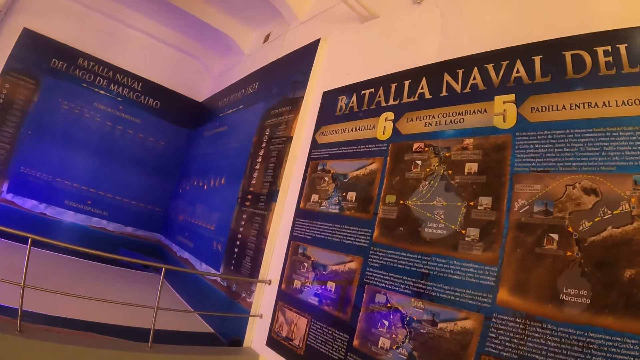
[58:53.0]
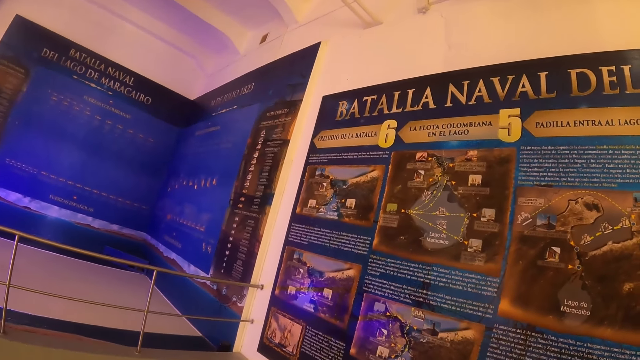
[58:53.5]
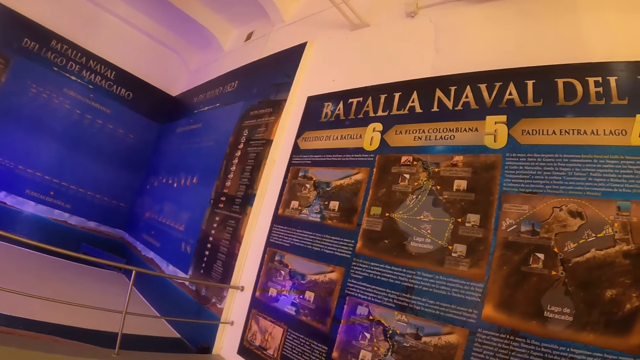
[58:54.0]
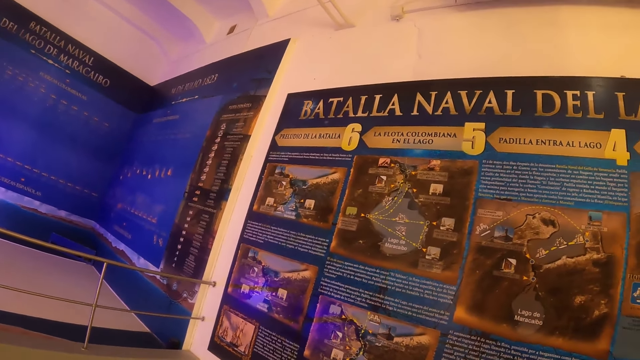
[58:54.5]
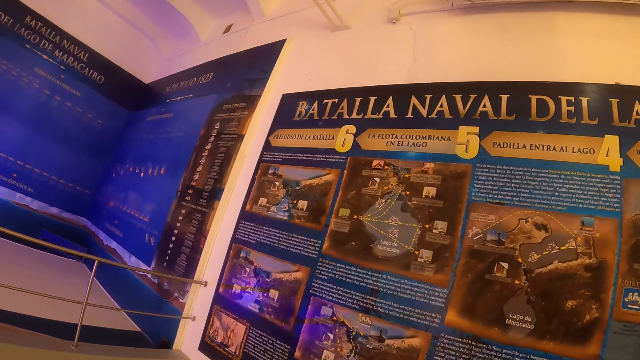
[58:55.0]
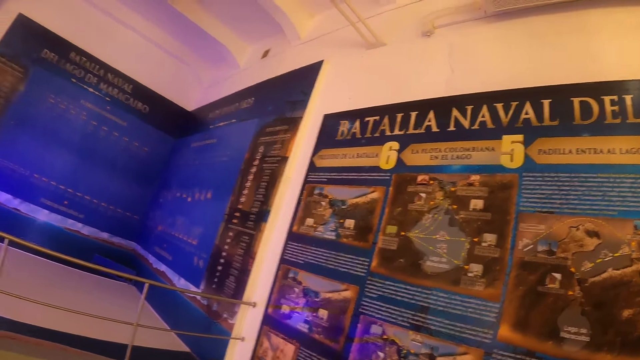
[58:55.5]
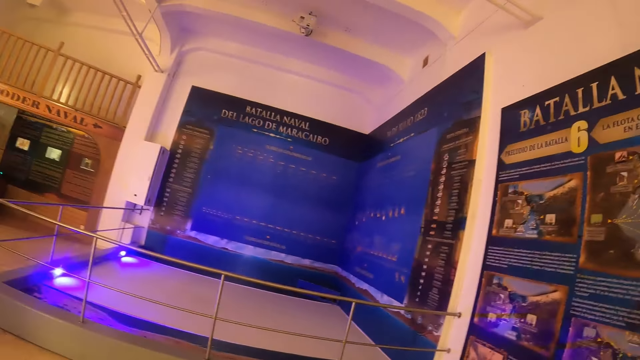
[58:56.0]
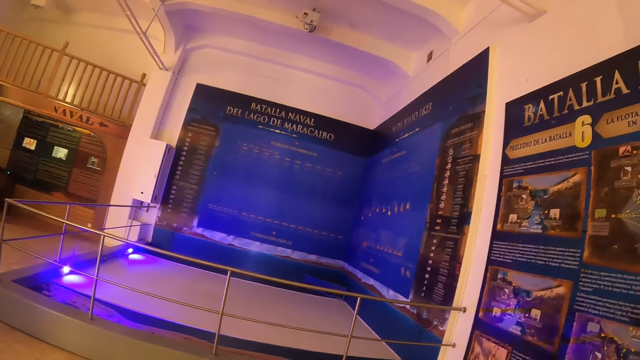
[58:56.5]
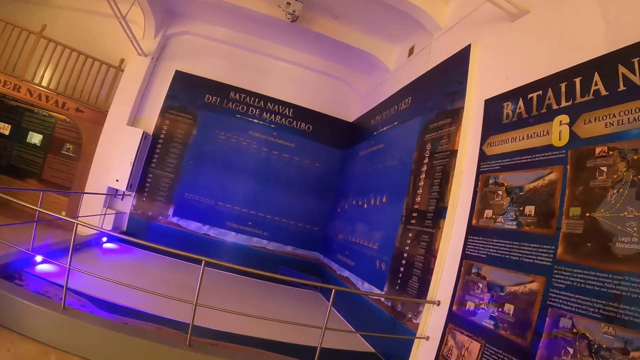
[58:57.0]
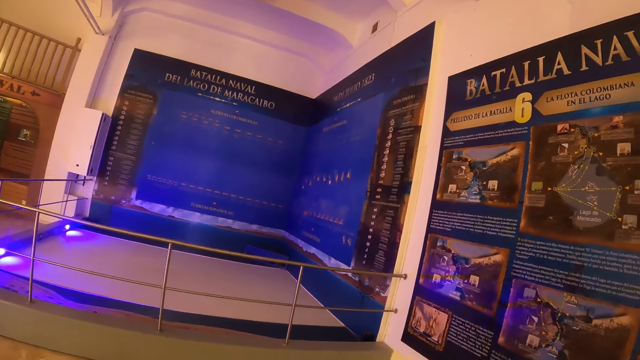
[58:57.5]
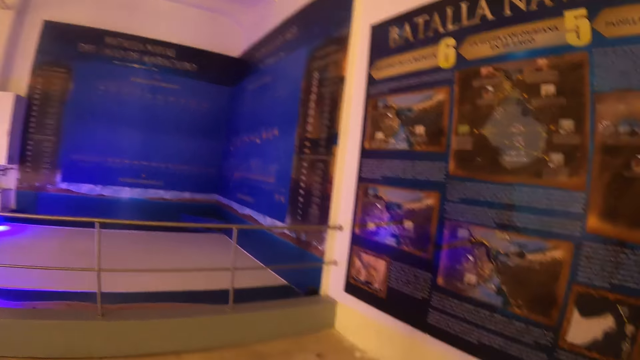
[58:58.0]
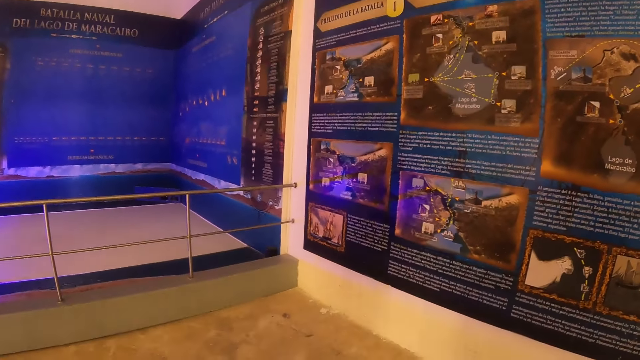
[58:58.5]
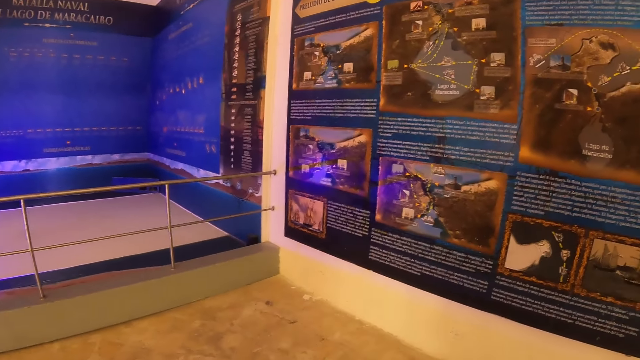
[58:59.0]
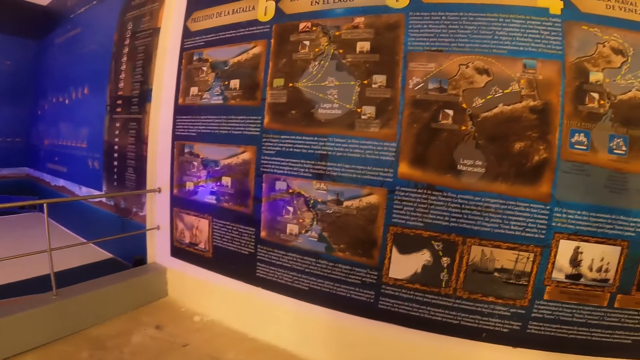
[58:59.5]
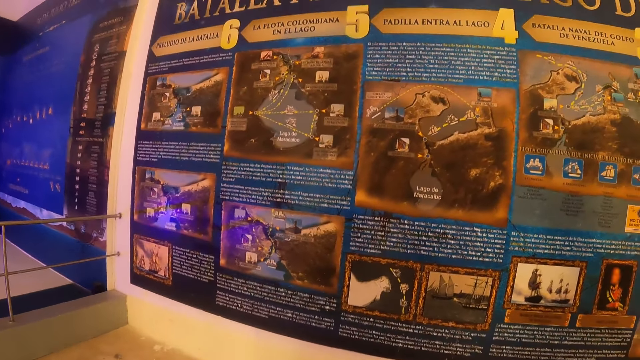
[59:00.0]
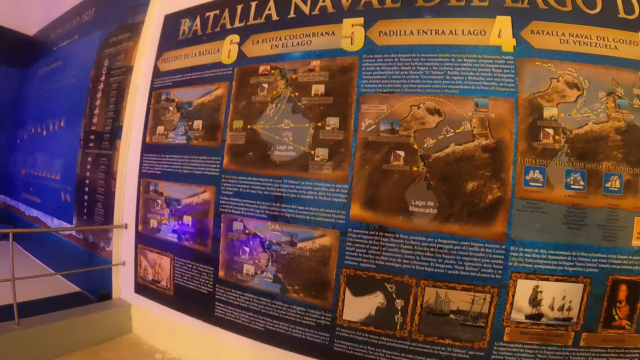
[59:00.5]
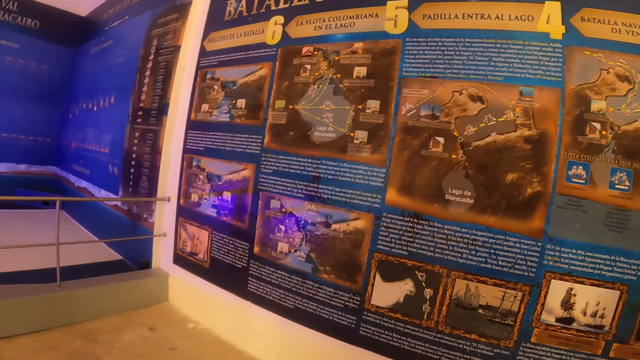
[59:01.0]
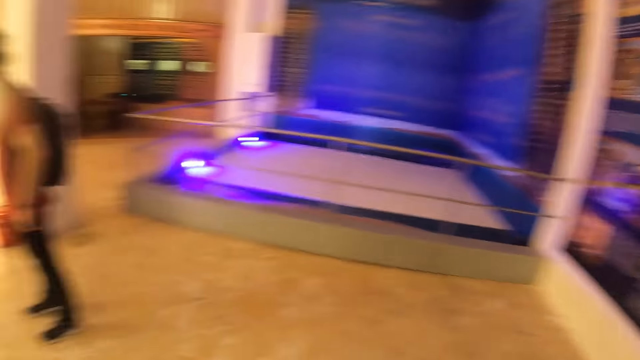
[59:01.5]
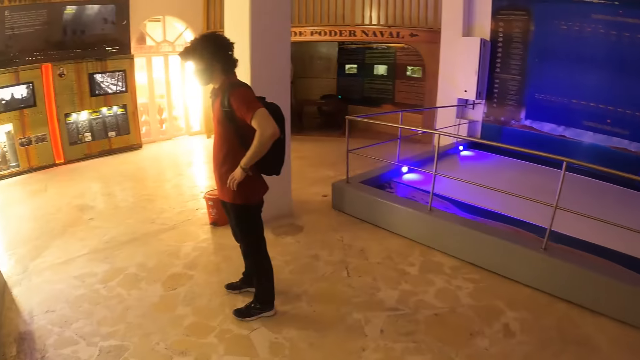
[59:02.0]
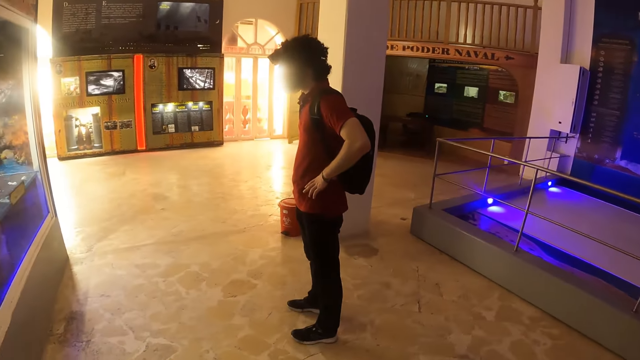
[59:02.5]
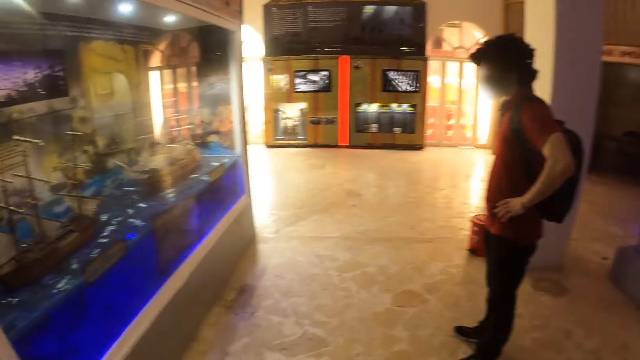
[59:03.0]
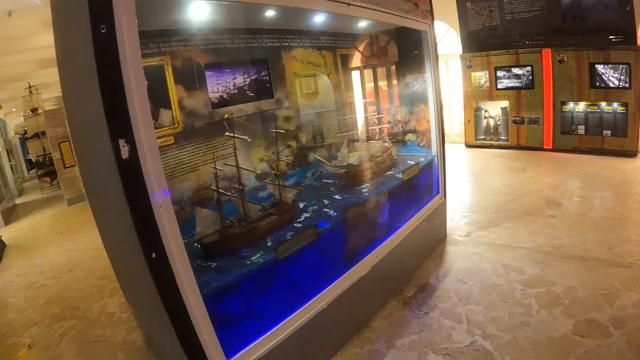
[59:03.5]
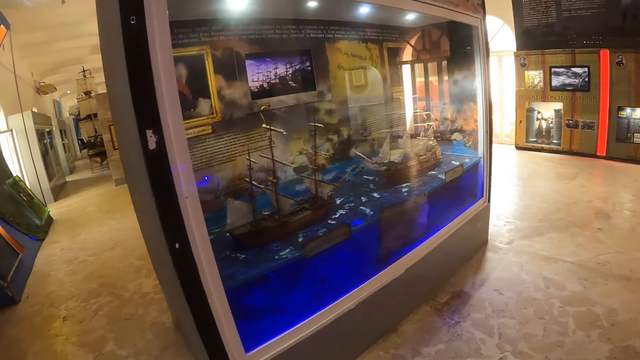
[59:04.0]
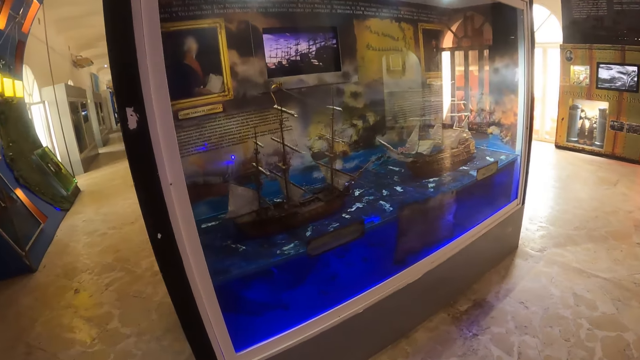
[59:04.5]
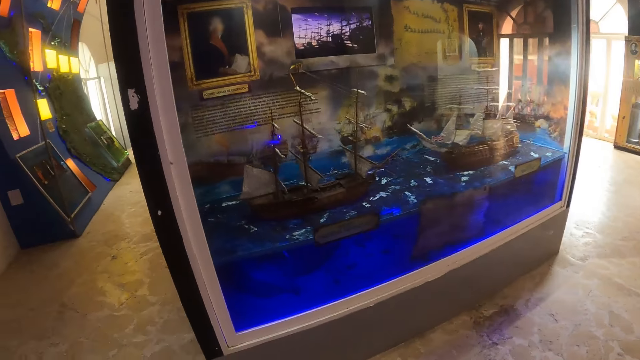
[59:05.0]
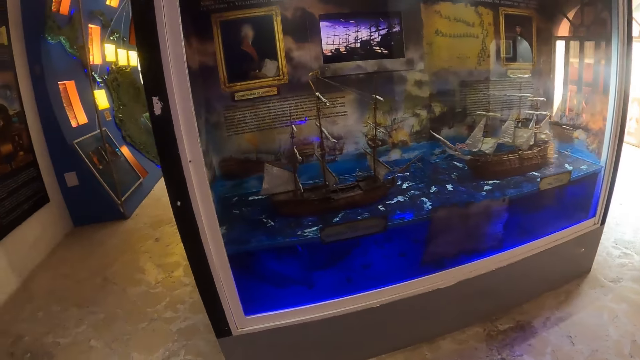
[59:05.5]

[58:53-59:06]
The camera wearer looks at the displayed articles on the wall. They look around.

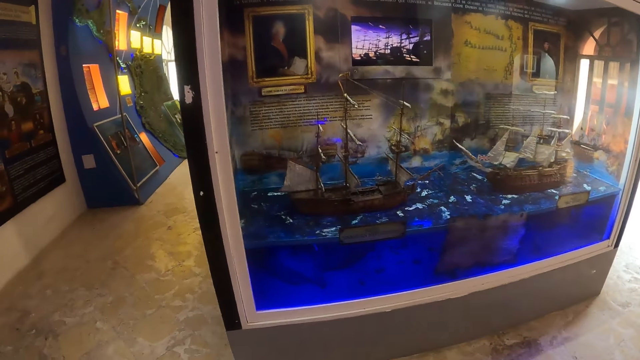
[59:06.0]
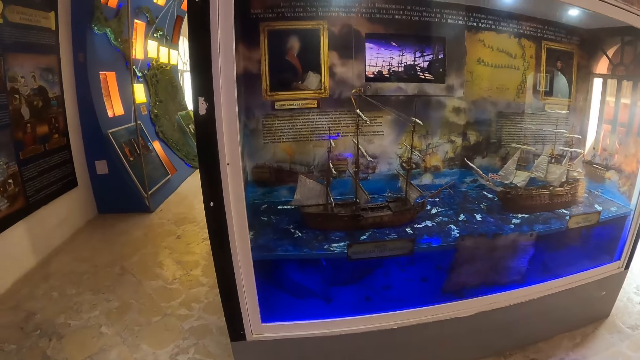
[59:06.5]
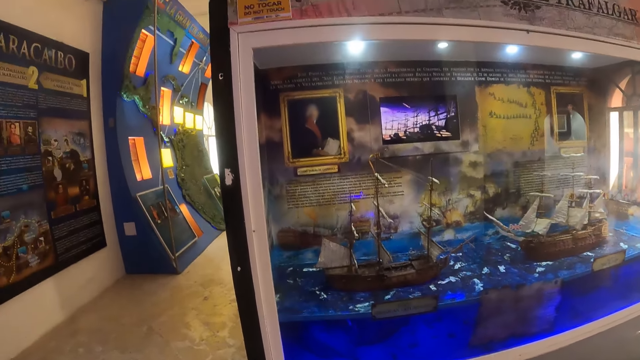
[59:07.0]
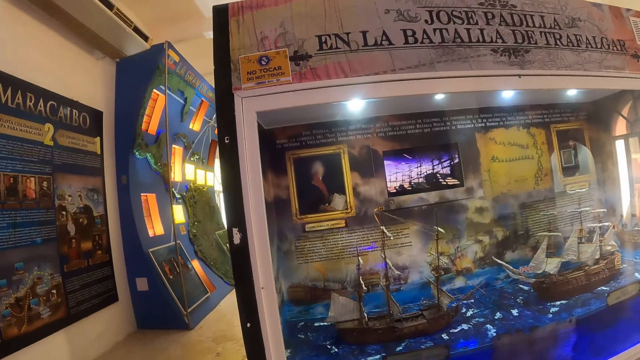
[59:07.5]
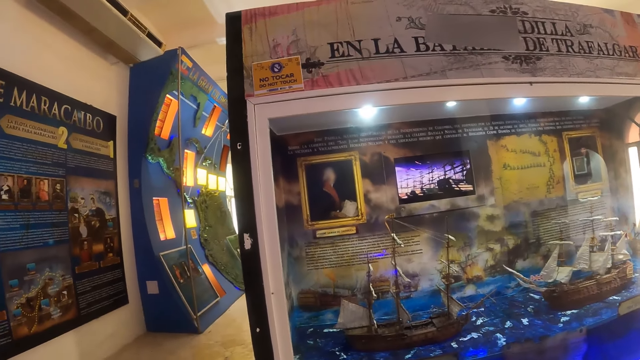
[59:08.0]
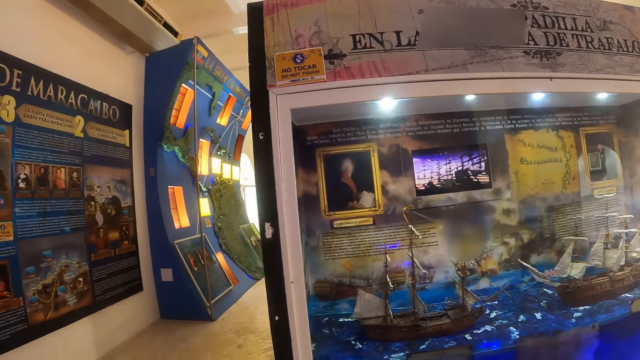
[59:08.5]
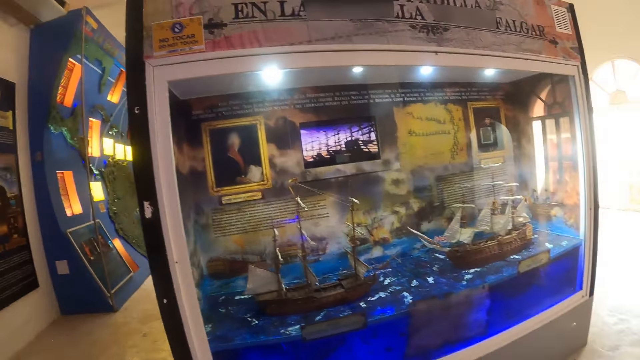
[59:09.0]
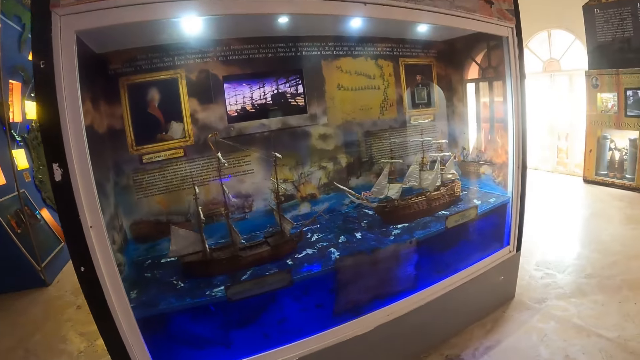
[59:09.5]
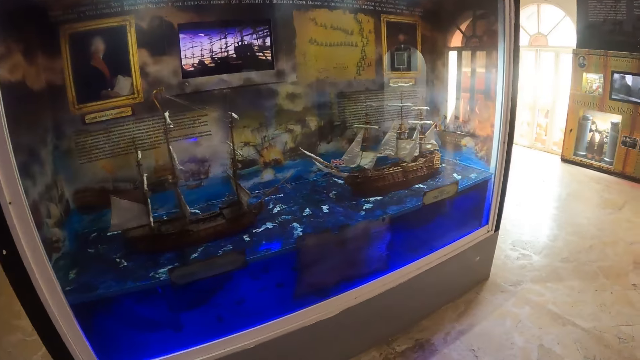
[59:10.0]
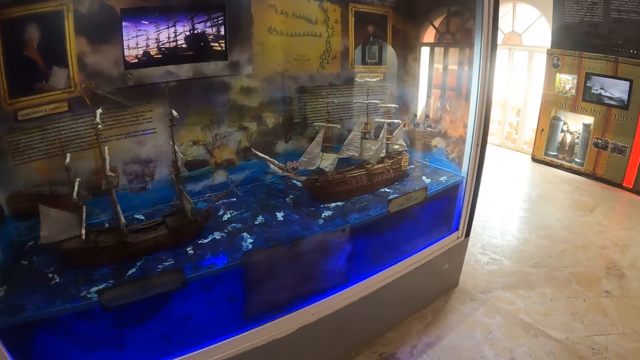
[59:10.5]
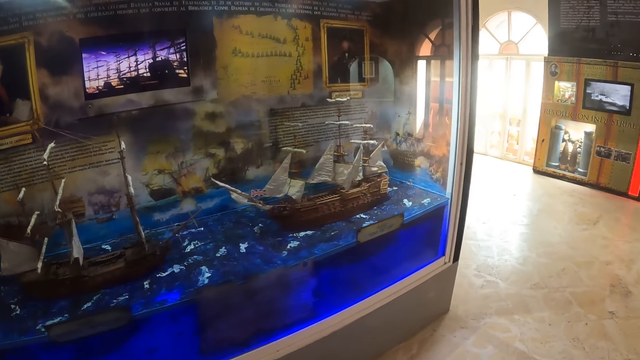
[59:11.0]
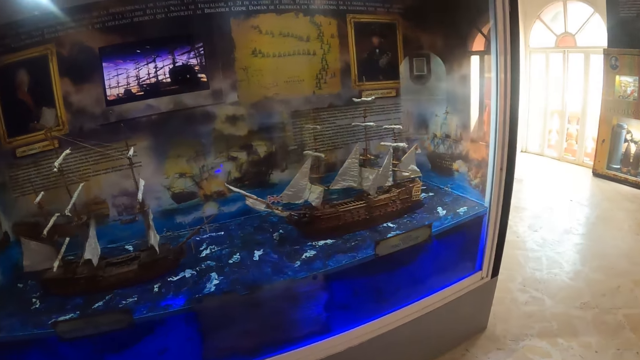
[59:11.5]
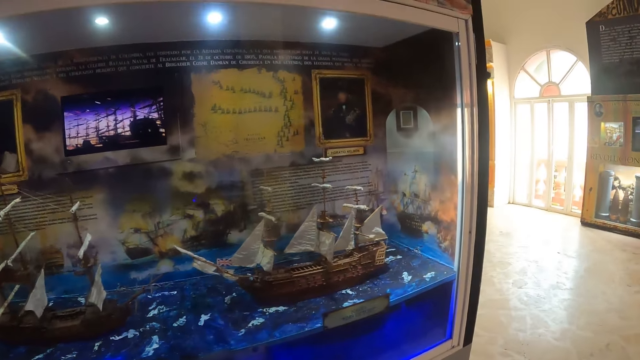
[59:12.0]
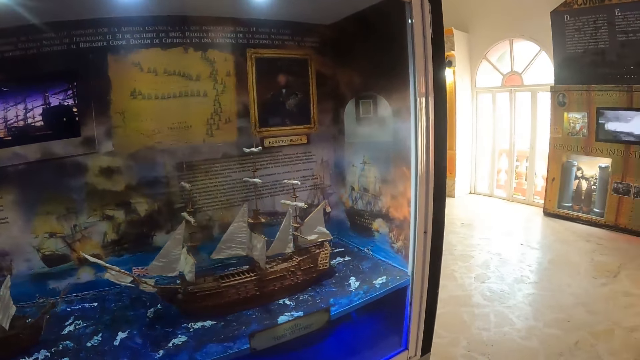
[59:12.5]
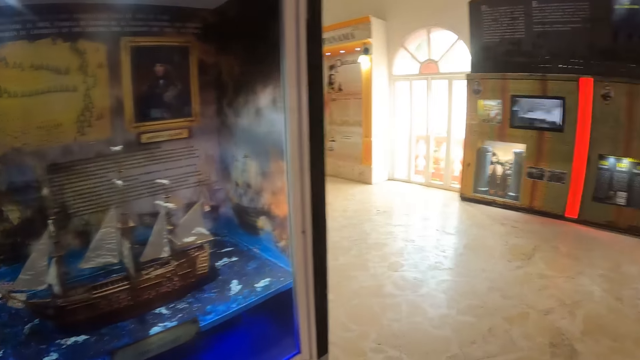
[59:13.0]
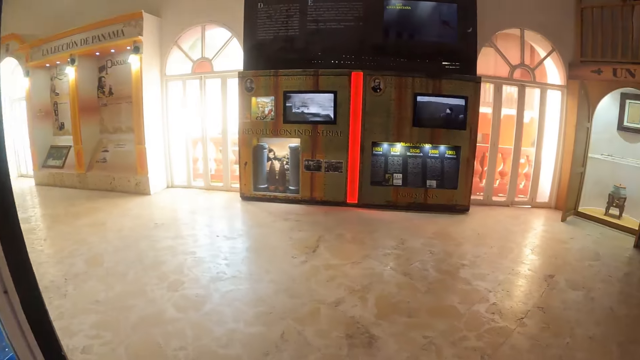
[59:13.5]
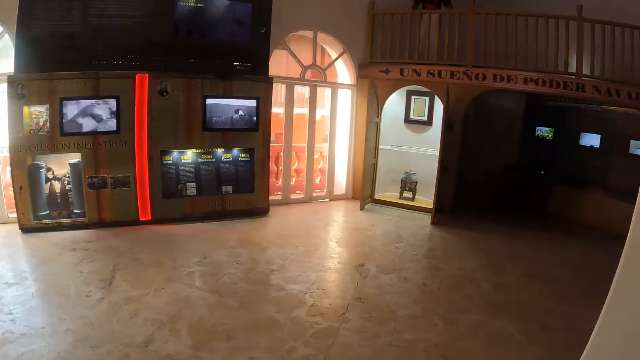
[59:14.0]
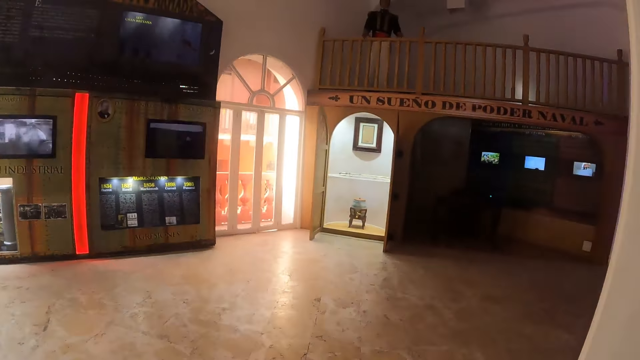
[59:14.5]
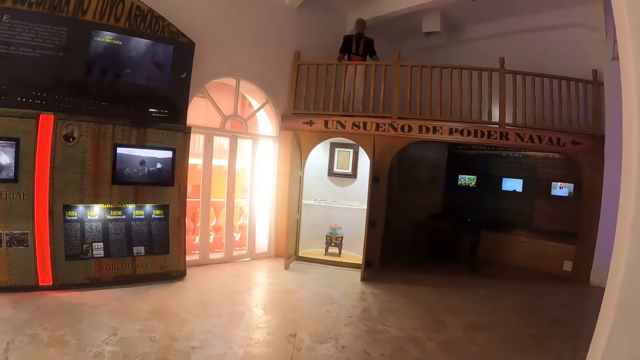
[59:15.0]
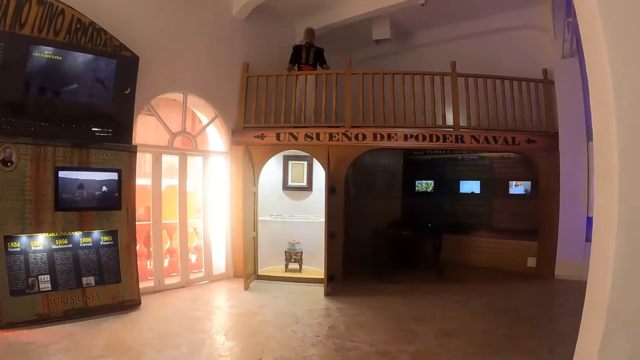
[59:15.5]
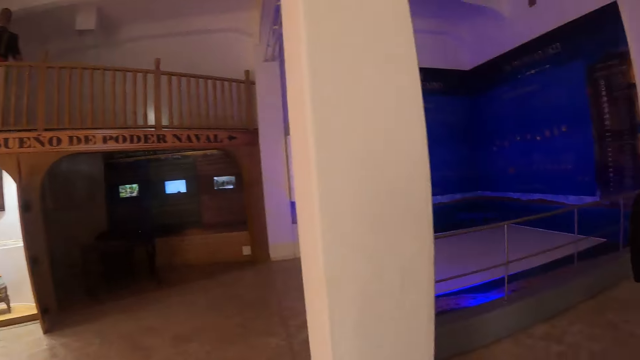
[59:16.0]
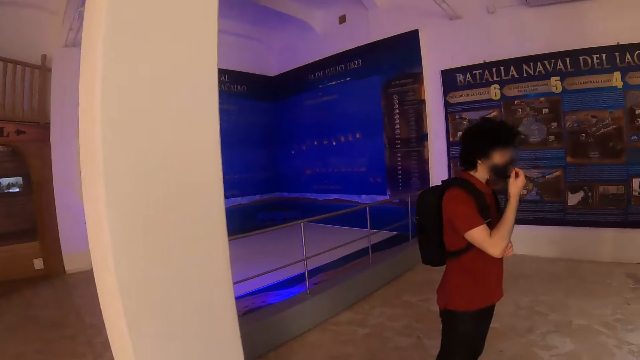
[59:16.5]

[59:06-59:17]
The camera wearer looks at the displayed boats. They look at the display. They look around the building and walk around.
